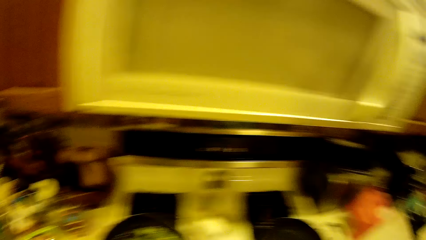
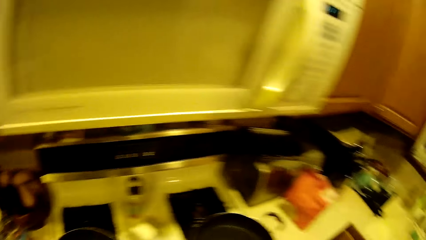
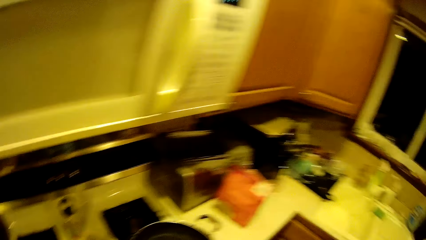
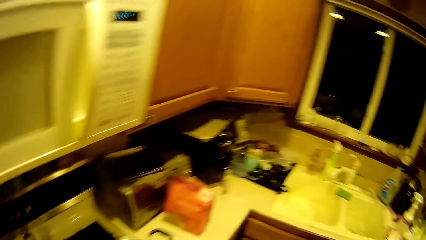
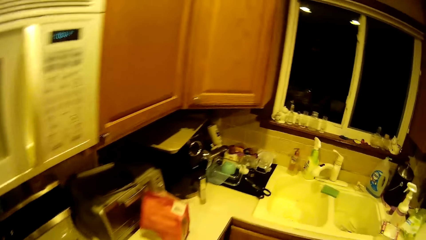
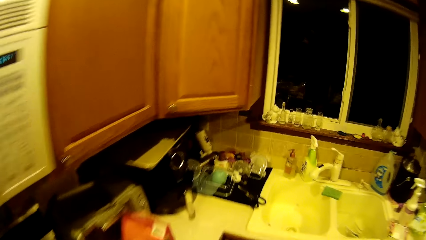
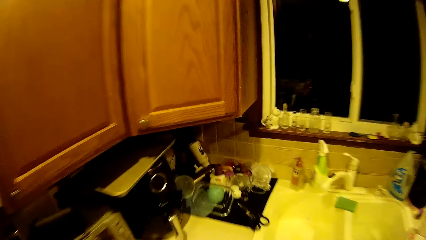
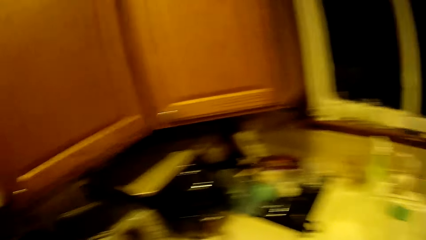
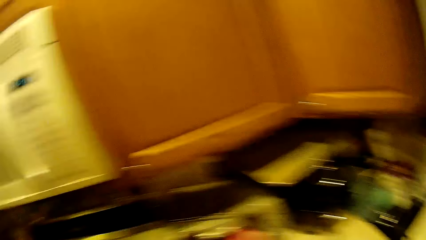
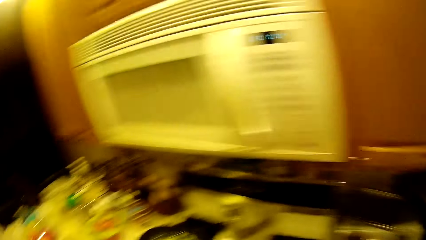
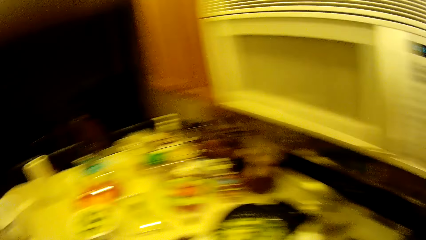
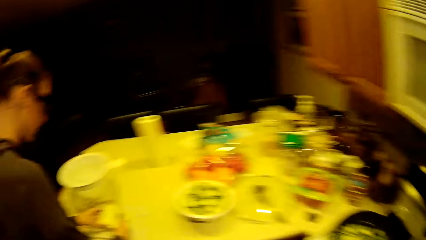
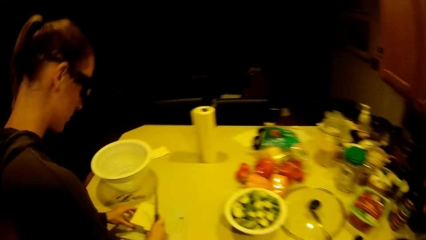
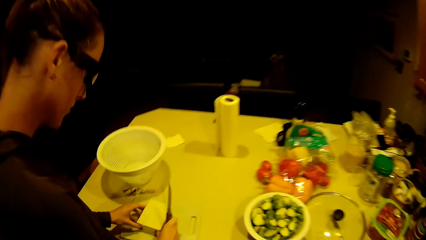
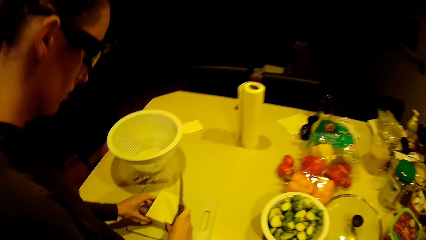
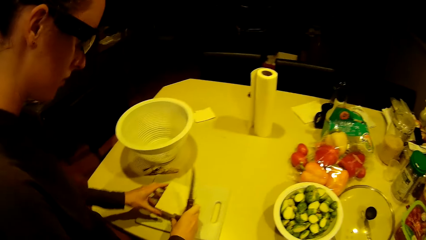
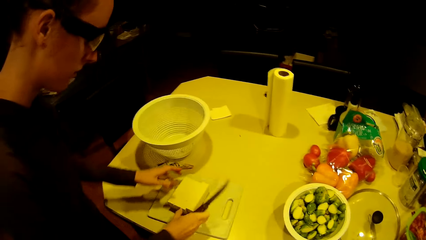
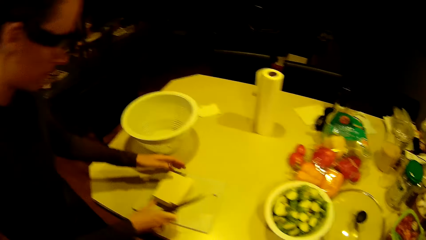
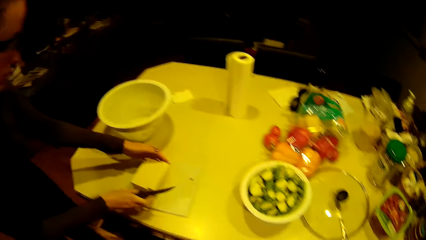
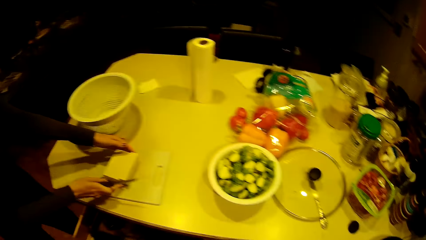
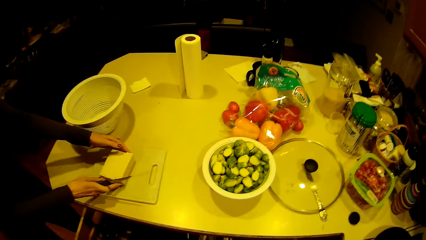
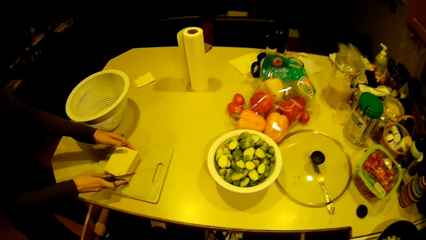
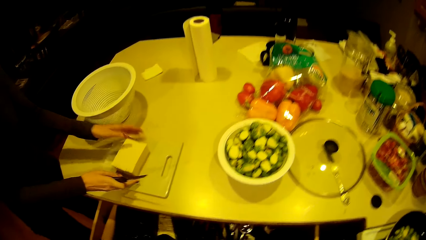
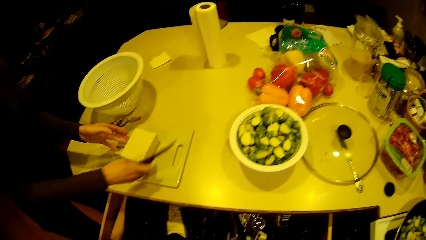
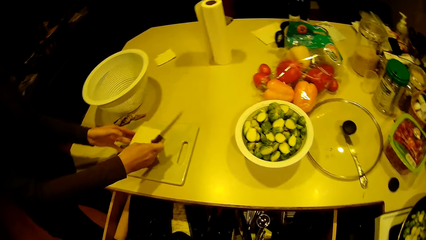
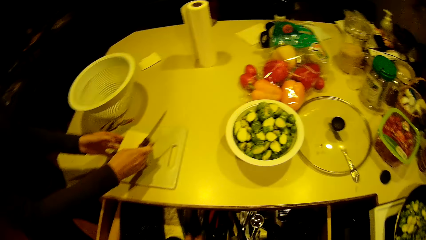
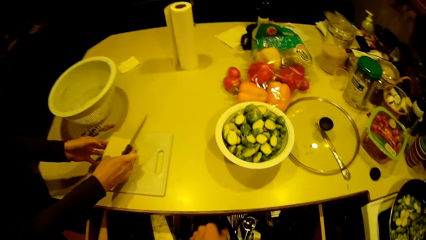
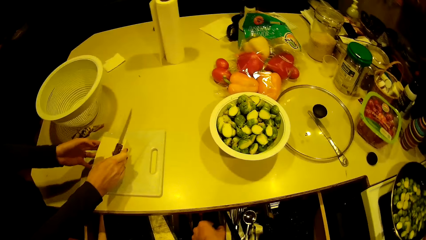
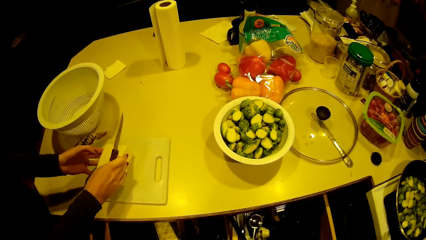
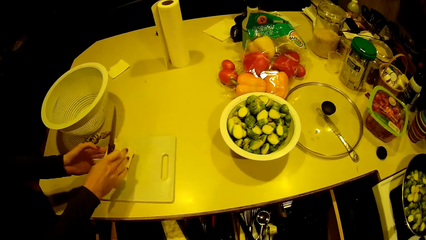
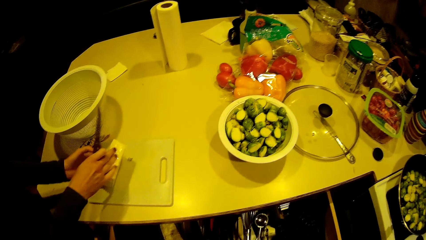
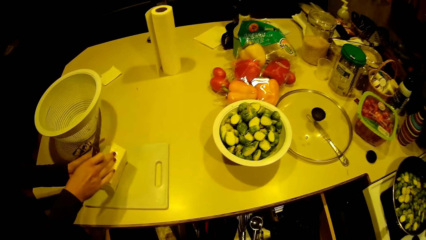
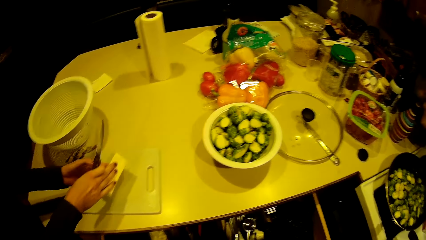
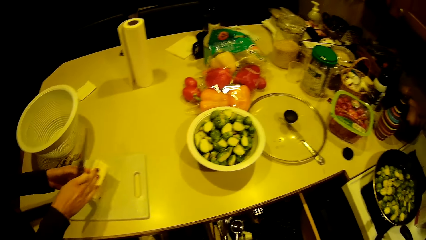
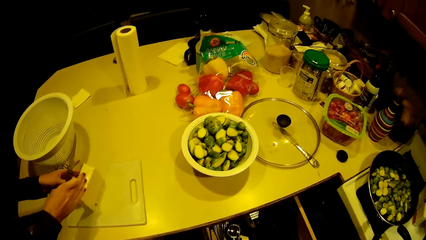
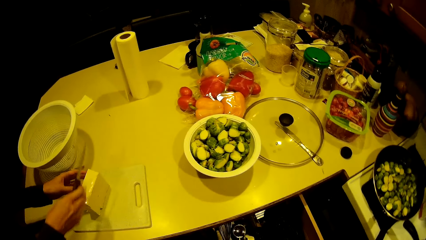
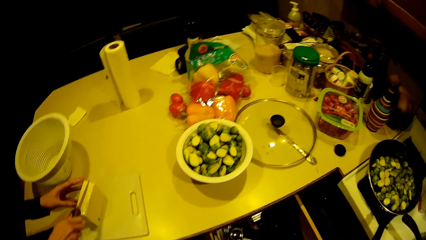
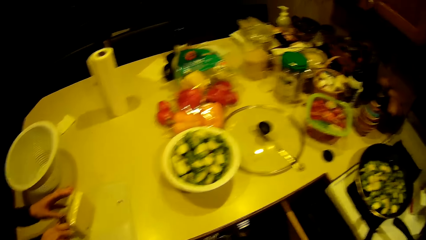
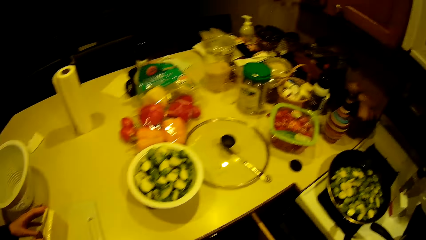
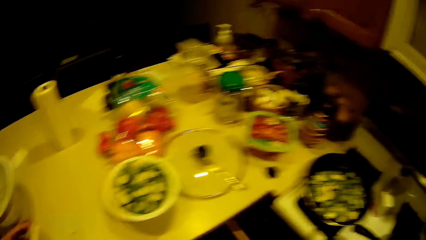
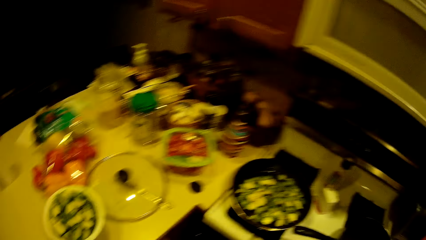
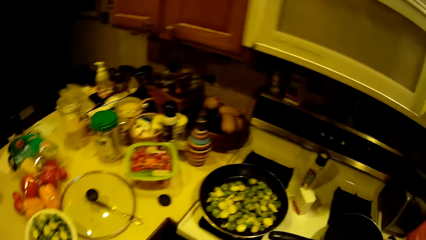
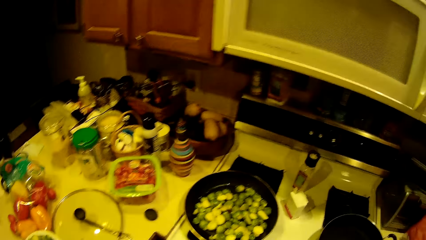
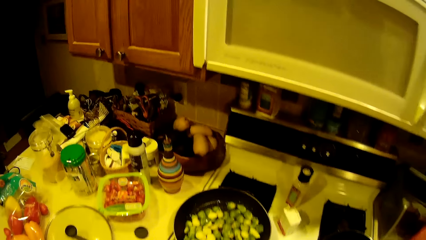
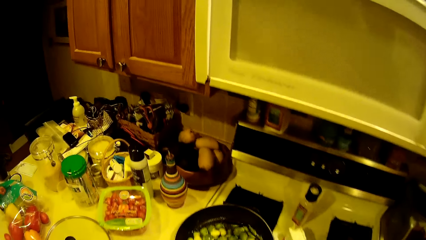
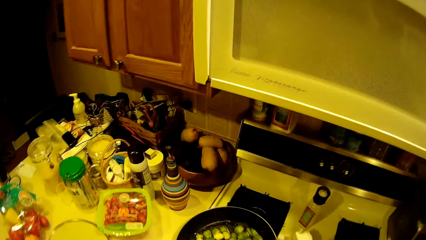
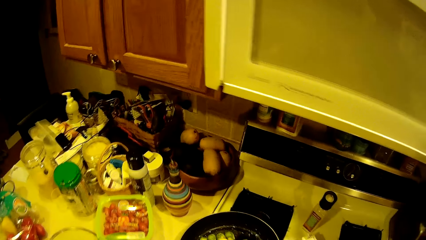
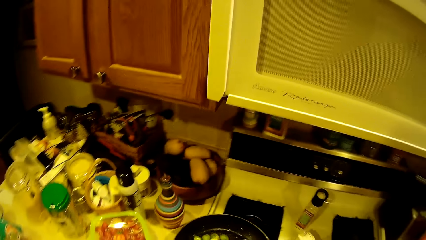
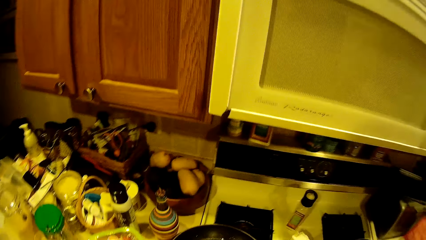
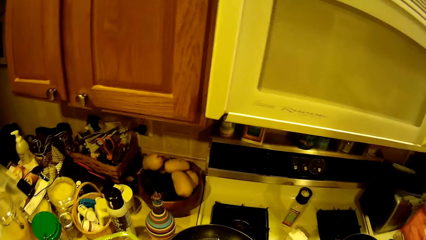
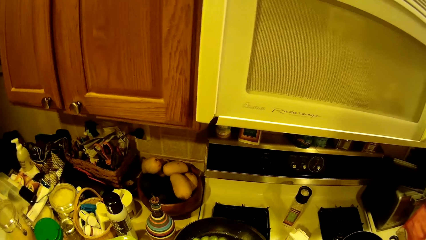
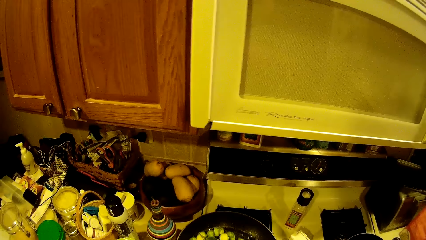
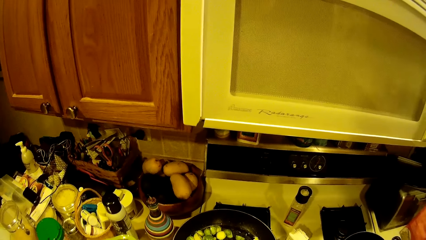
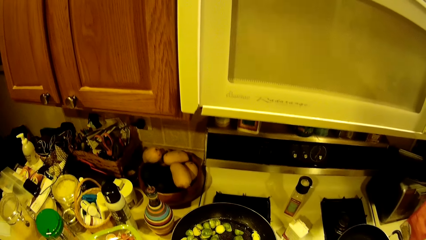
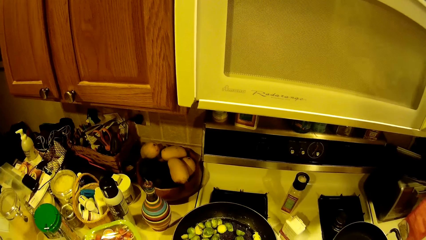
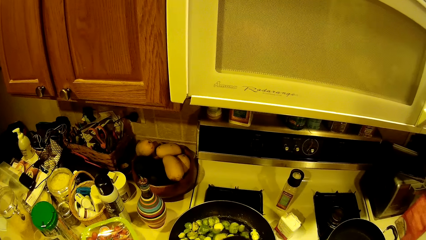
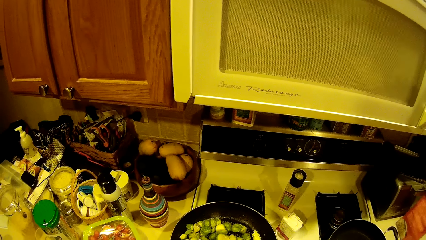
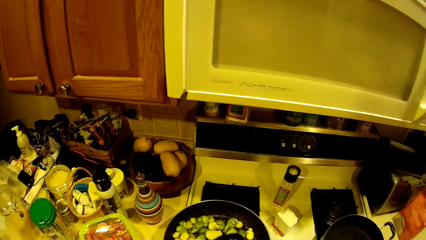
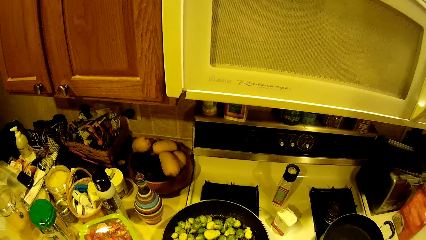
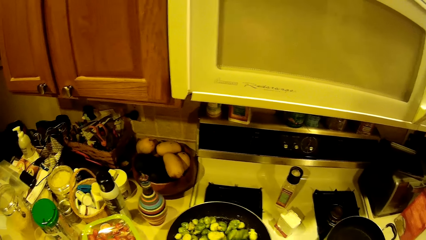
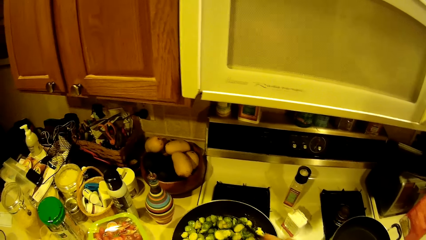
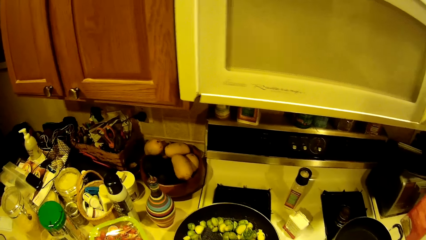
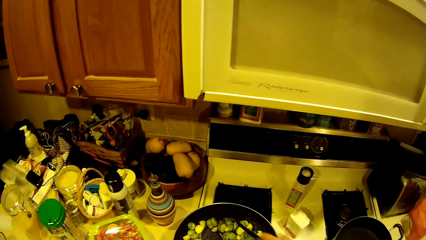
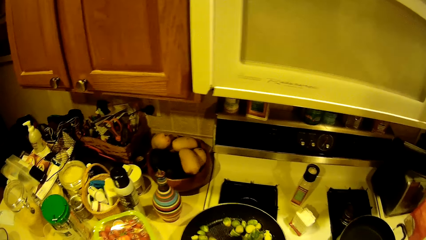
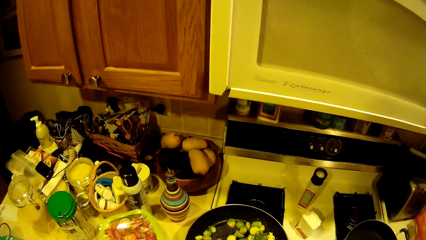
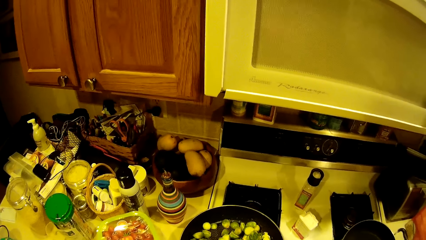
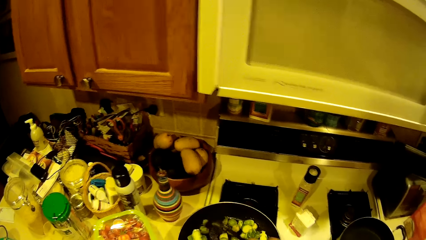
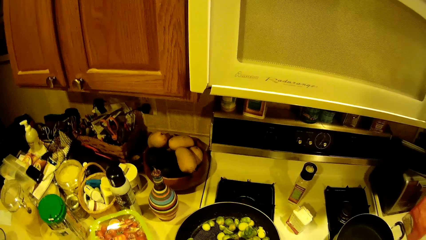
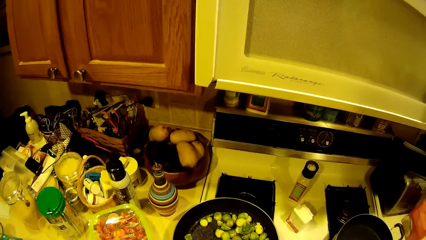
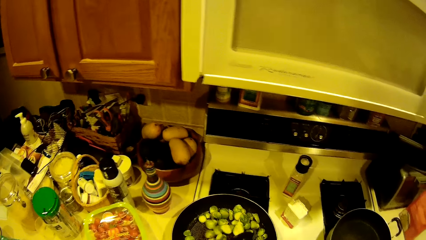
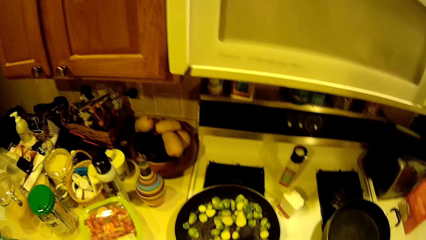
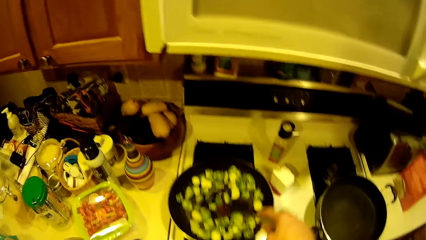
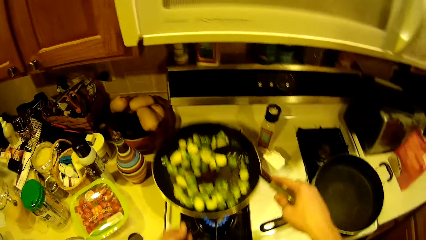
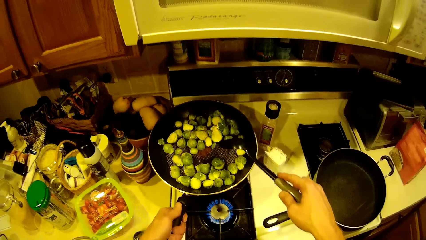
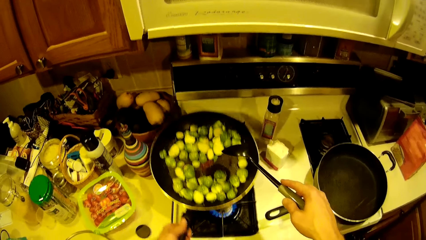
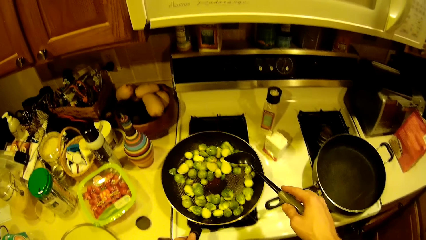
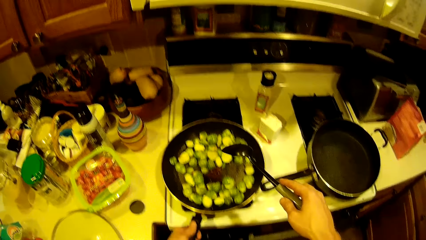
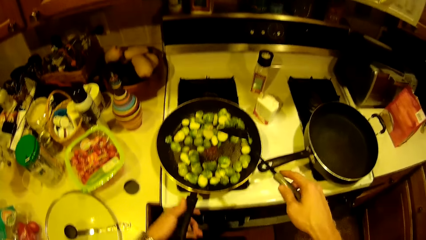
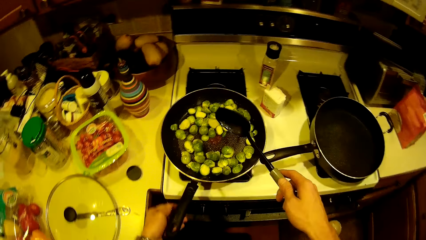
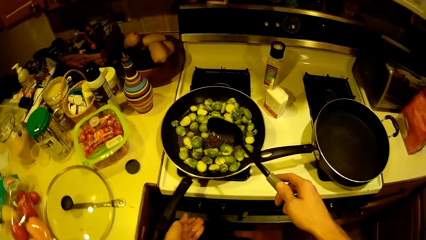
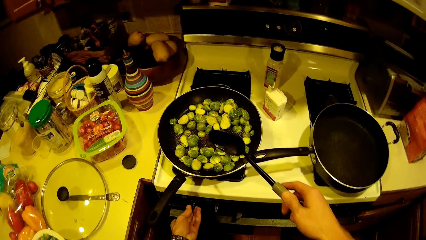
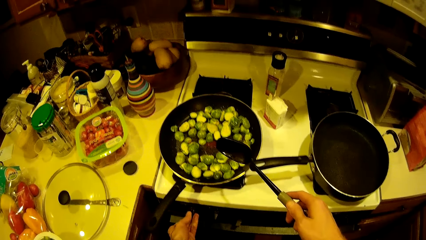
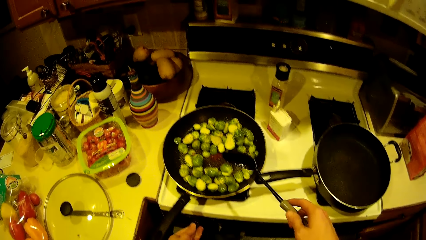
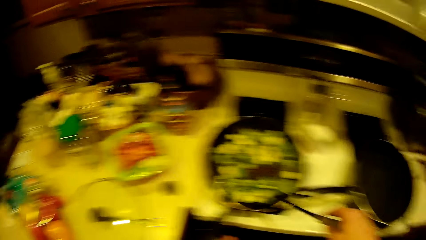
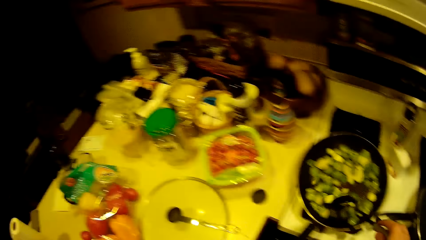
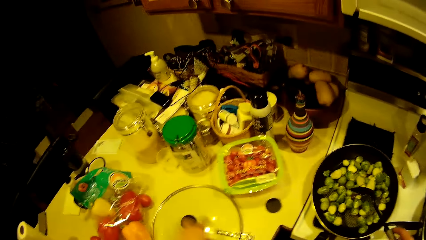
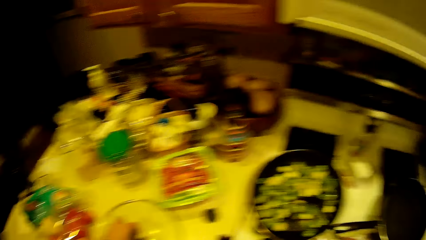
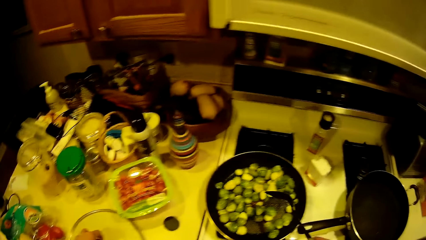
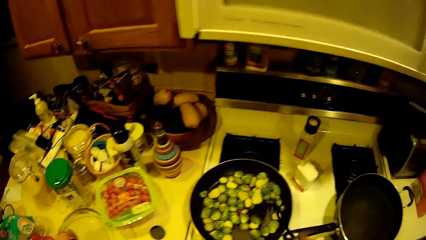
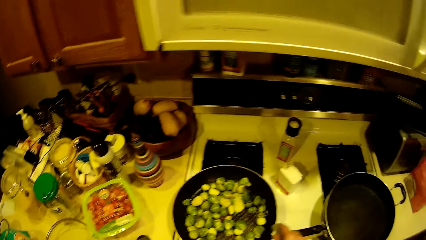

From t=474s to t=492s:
The camera wearer puts down the pan on the cooker. They hold a box. A woman adjusts cheese on a board on the worktop. The woman slices the cheese. The camera wearer stirs the green peas in the fry pan with a spoon. They adjust the fry pan. They put the pan on the cooker. They adjust the gas stove knob with the left hand.
